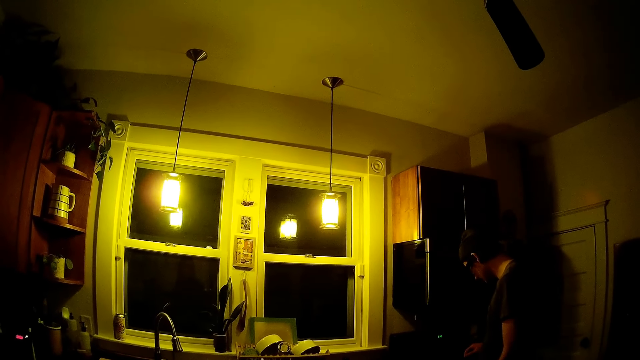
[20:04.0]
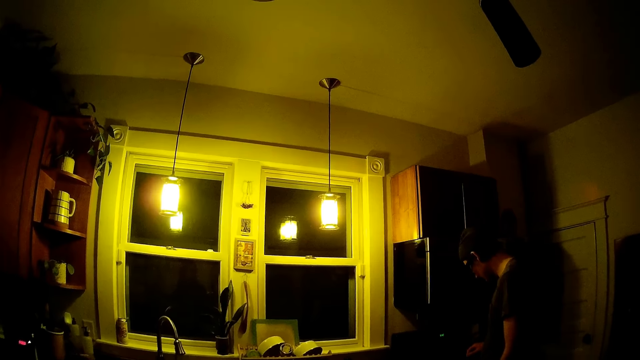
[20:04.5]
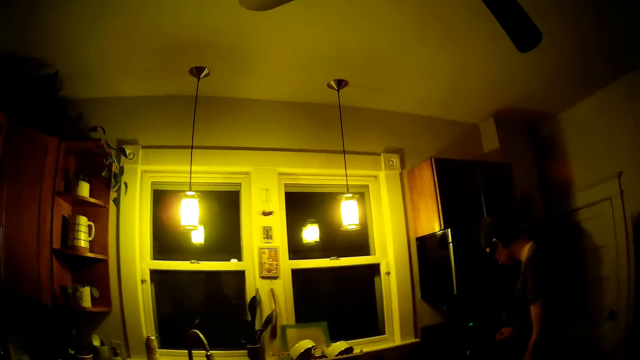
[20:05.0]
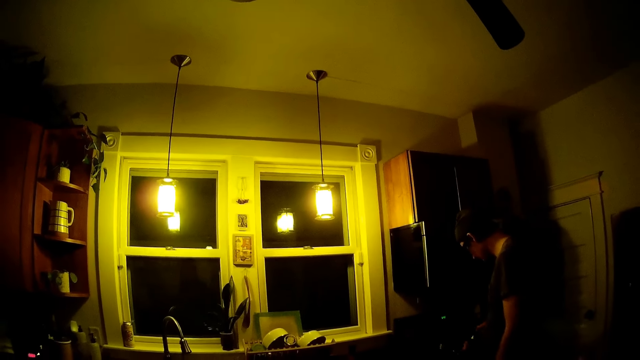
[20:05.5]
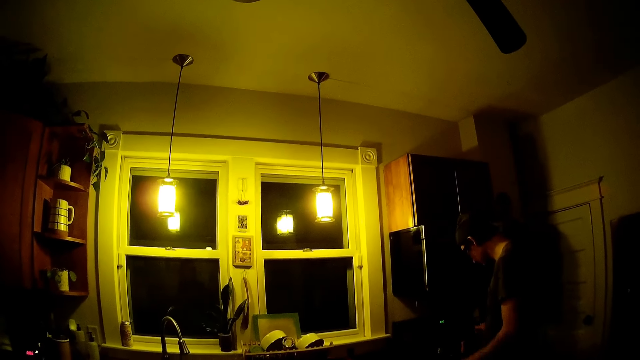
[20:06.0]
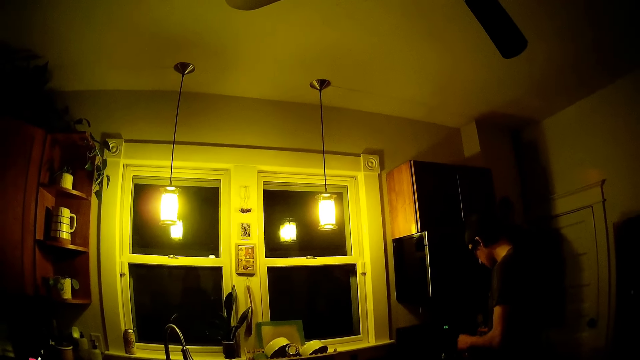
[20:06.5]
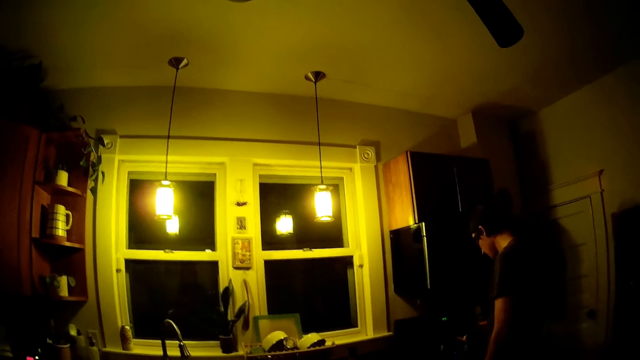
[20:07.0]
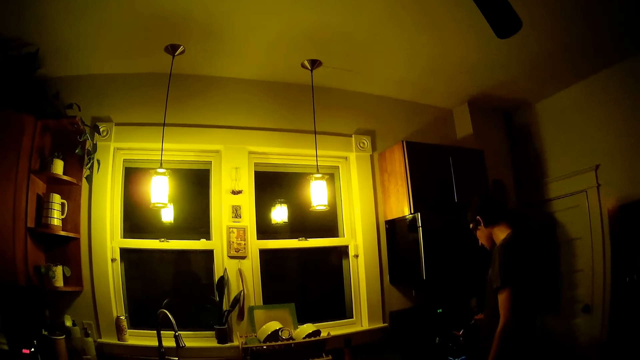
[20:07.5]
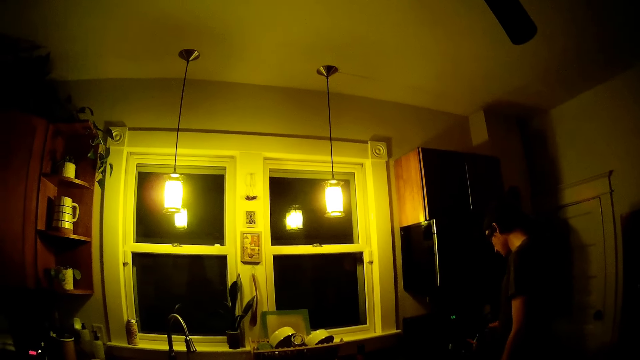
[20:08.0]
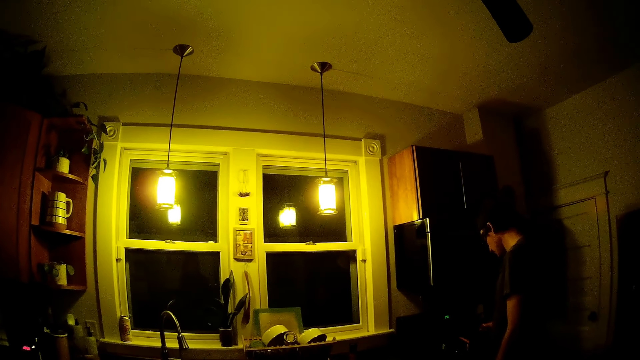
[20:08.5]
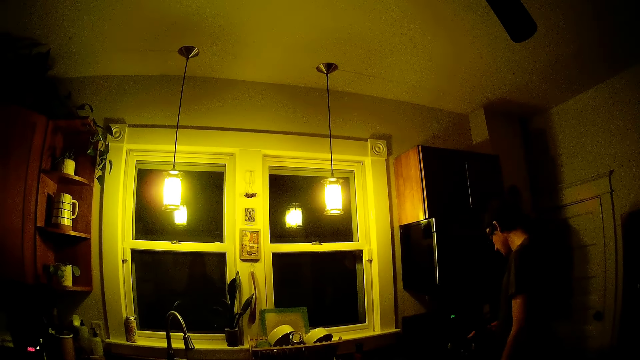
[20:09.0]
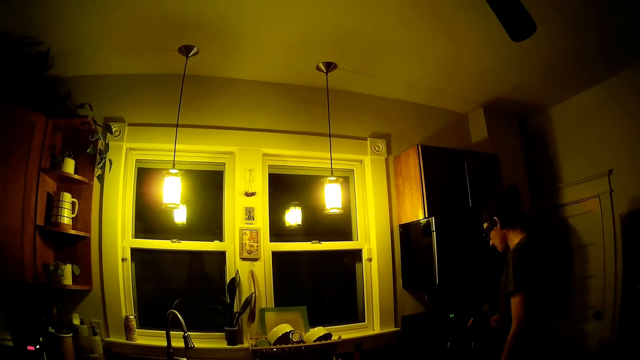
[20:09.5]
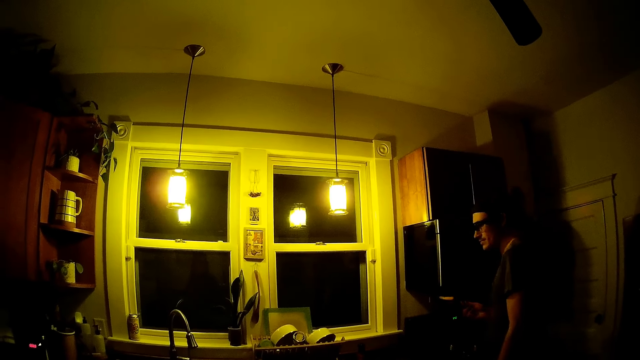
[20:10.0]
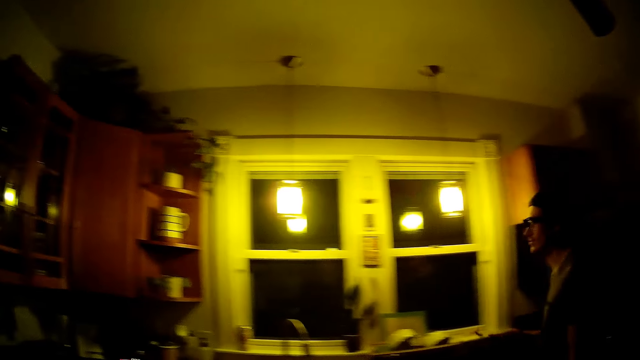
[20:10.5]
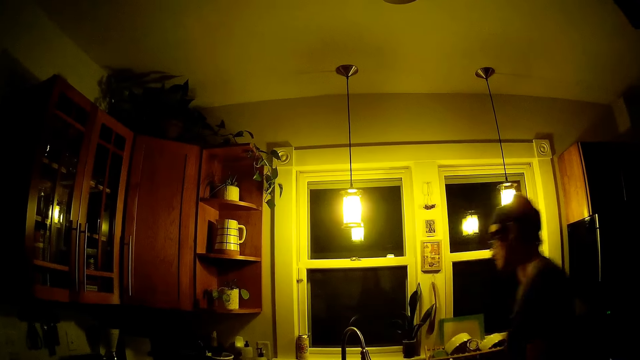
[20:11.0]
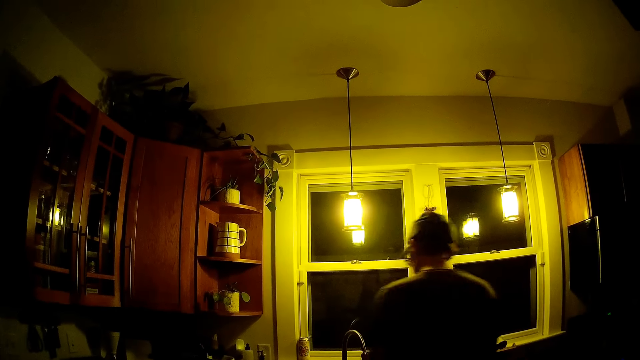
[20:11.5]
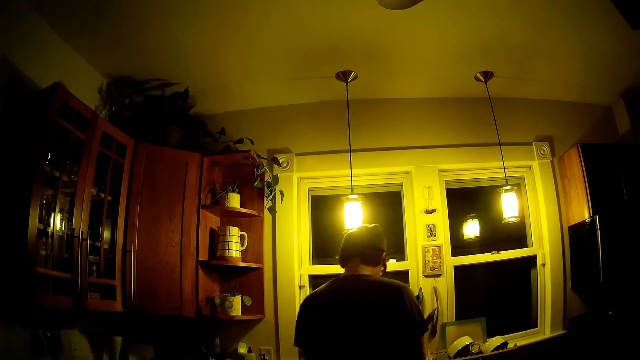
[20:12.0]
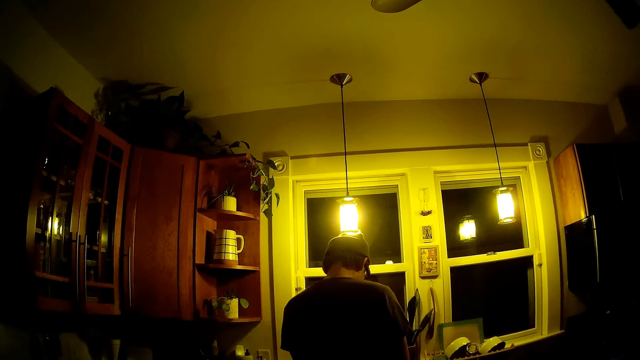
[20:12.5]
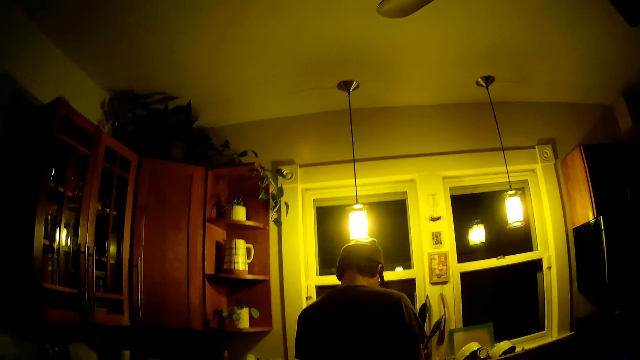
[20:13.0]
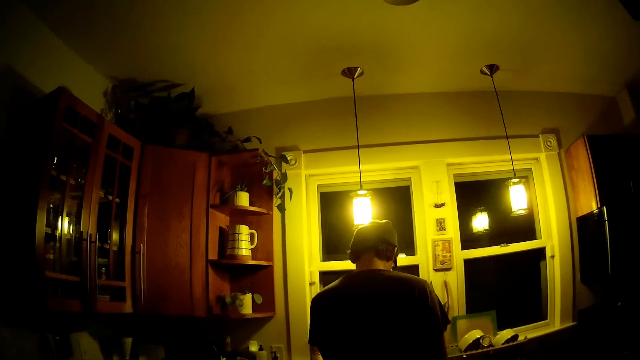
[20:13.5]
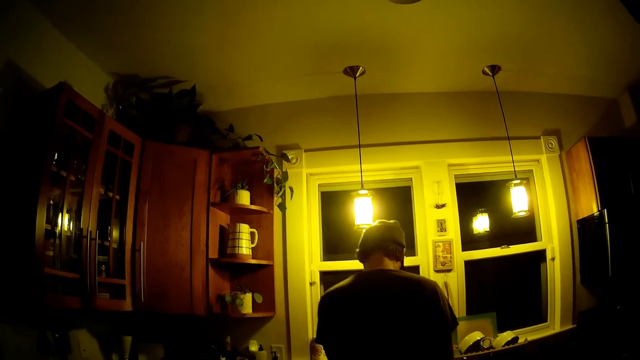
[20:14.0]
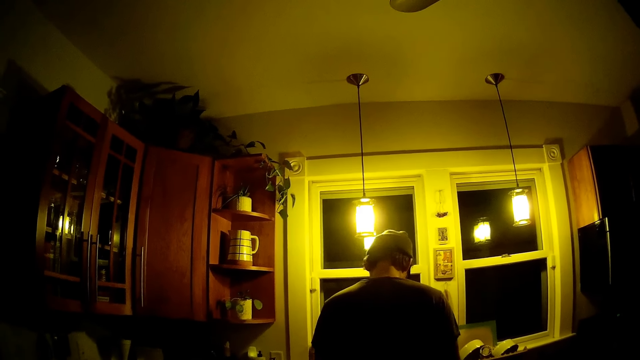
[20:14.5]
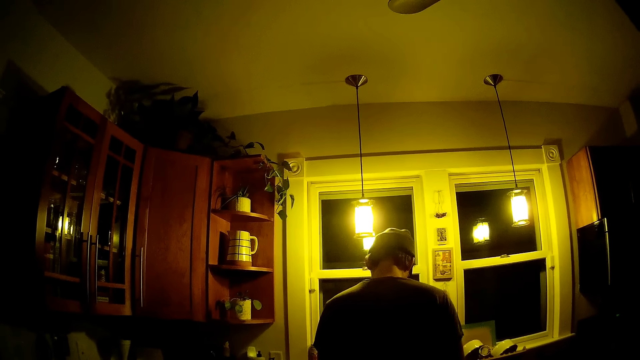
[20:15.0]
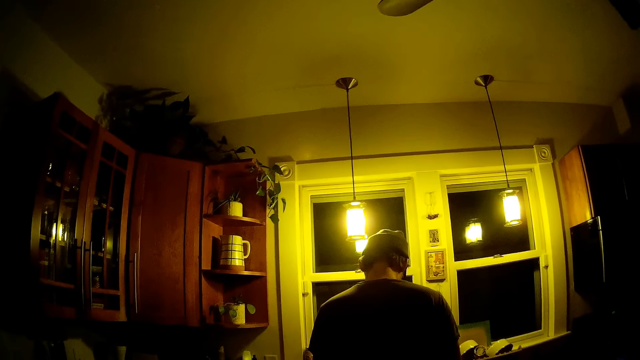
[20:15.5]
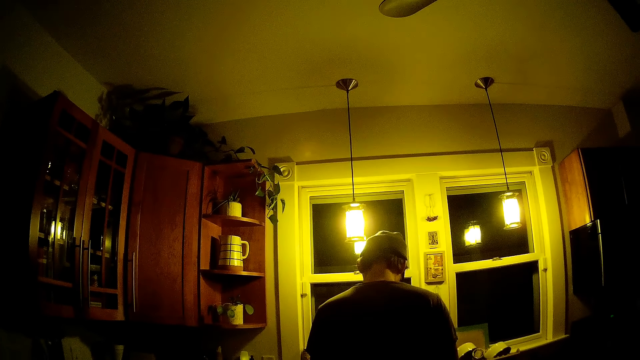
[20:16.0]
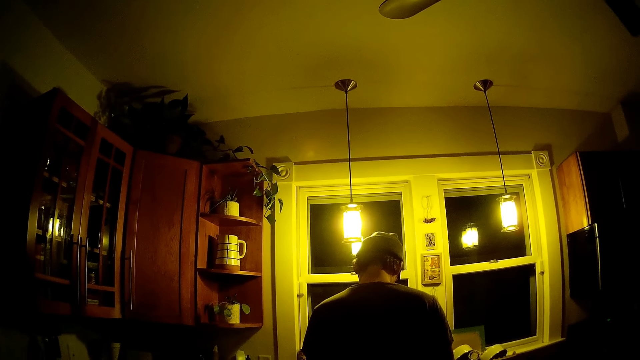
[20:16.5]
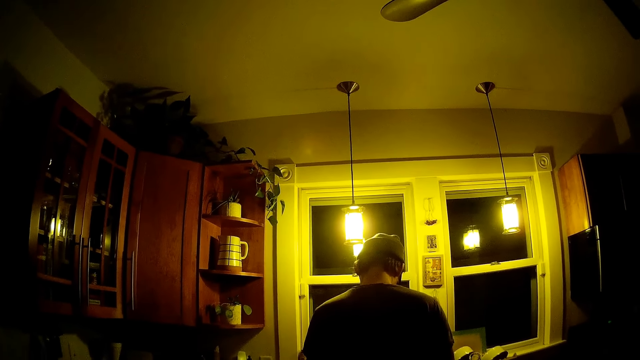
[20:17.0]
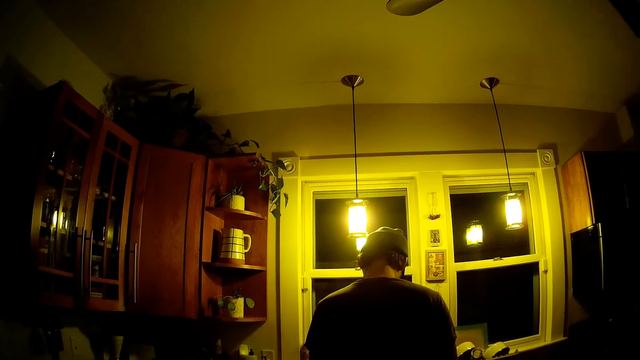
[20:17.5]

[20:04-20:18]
The camera wearer interacts with the man. The man stirs the food and walks a few steps.

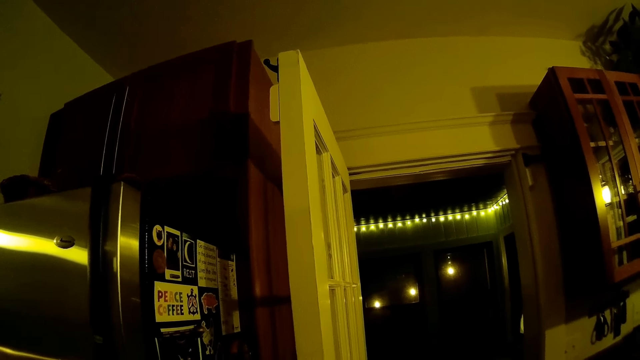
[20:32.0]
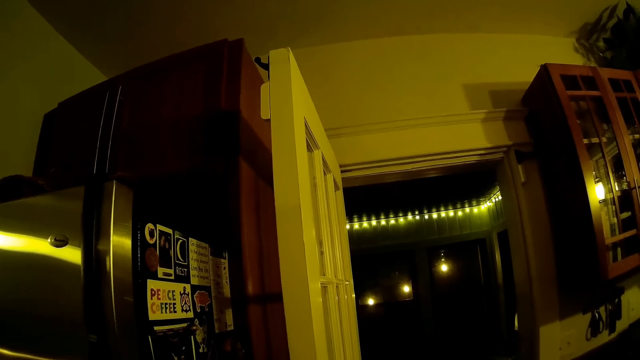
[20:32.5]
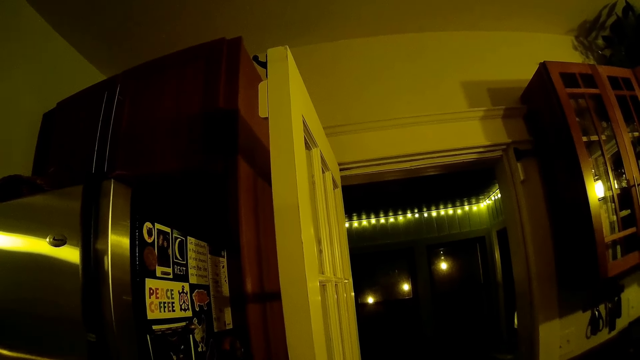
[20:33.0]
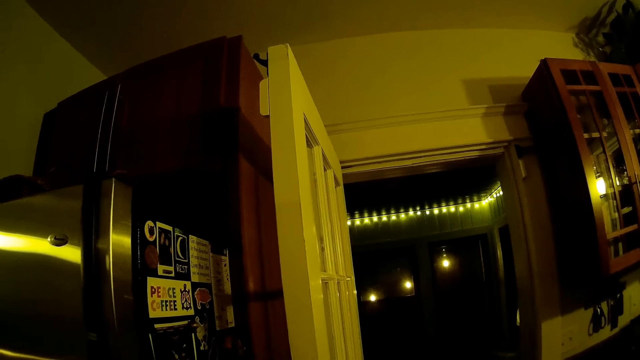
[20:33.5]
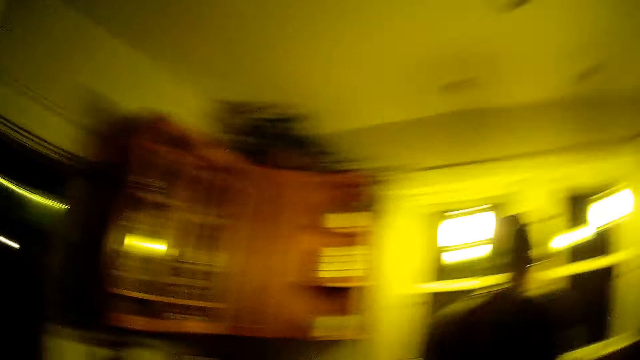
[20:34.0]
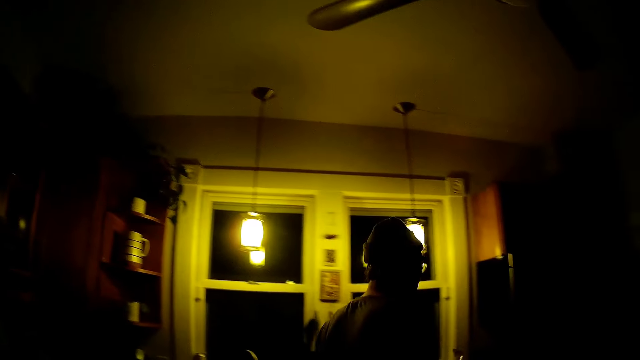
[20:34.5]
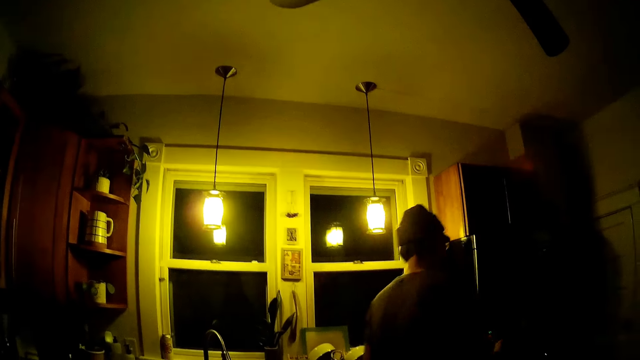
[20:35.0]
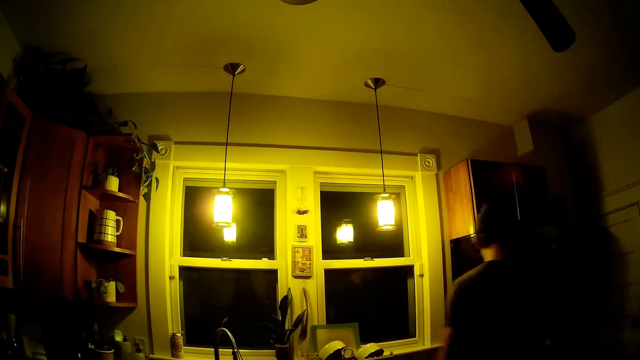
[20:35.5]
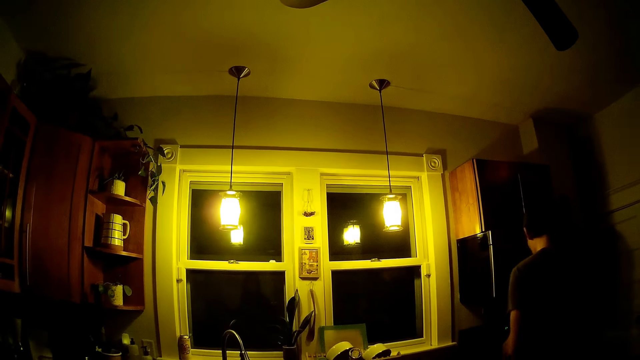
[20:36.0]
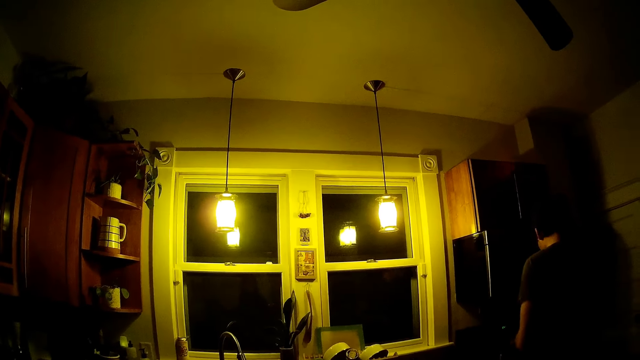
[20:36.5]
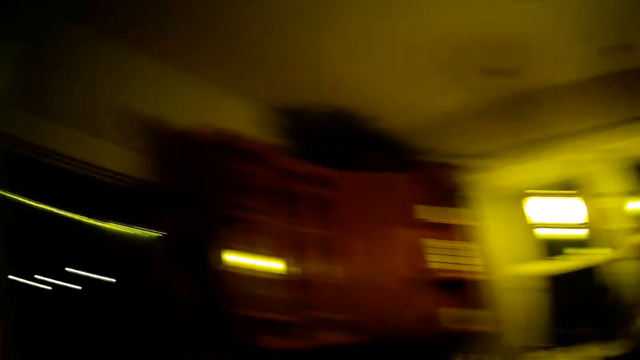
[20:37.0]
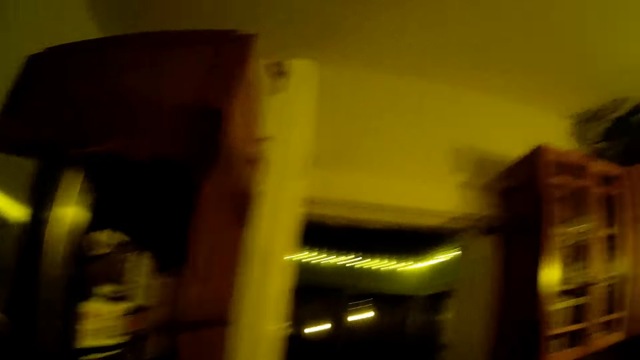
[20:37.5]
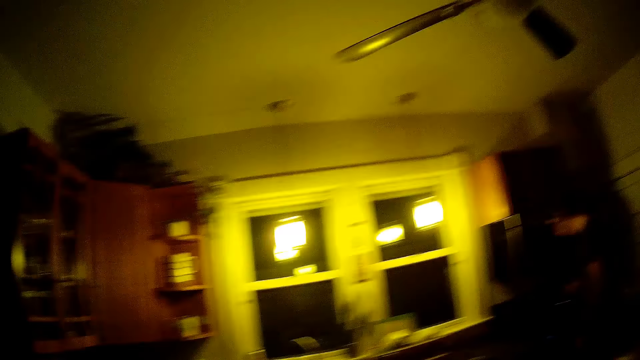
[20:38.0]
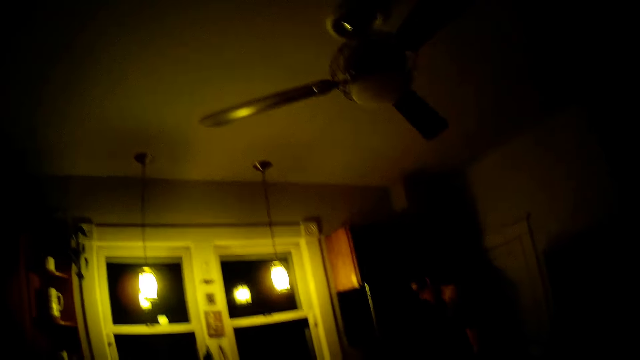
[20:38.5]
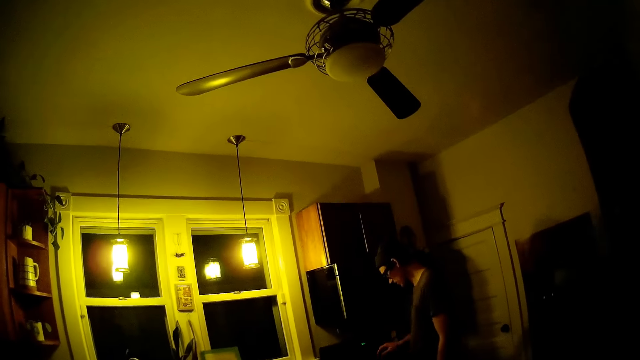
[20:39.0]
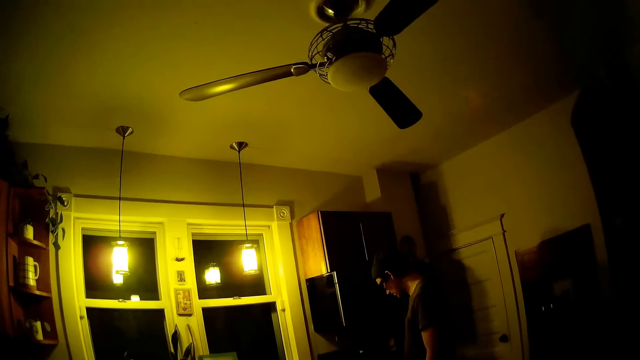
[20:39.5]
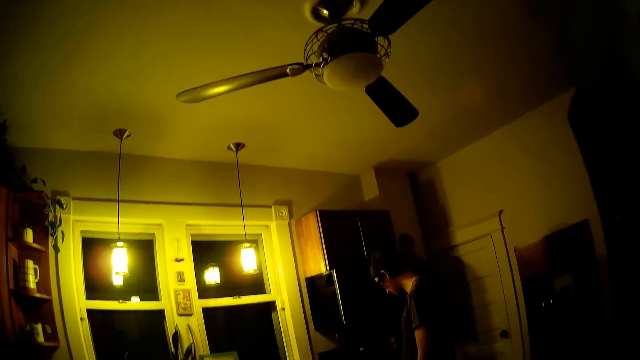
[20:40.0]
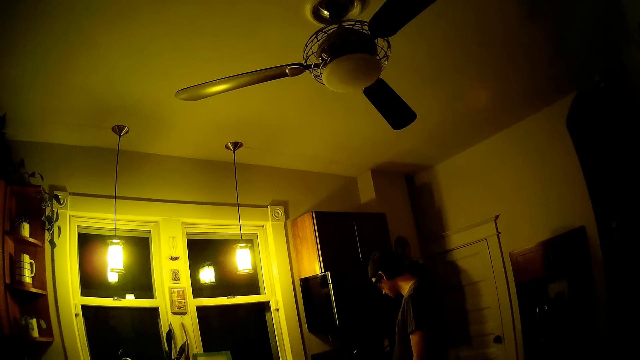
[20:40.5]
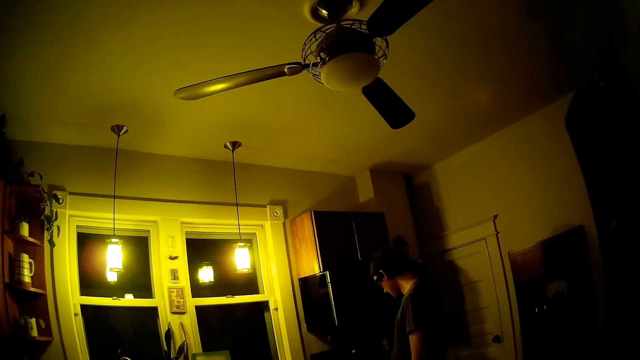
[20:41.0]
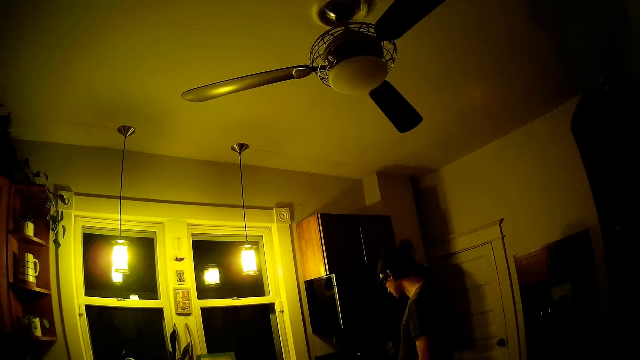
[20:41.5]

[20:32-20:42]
The camera wearer interacts with the man. They turn around. They converse.
